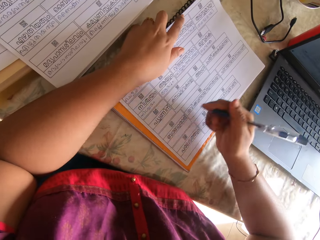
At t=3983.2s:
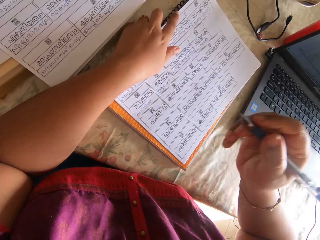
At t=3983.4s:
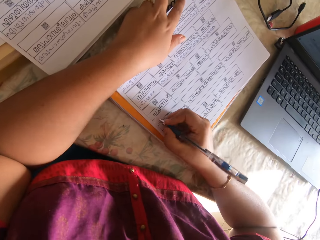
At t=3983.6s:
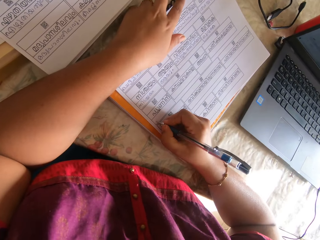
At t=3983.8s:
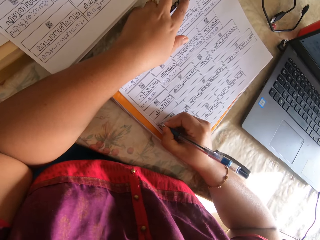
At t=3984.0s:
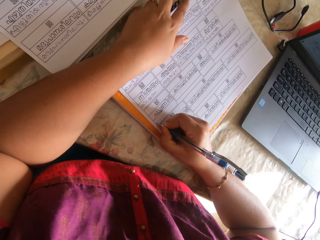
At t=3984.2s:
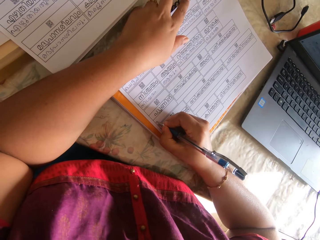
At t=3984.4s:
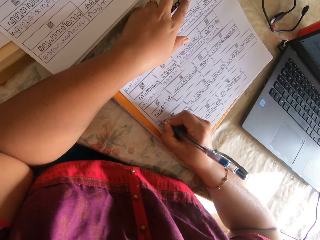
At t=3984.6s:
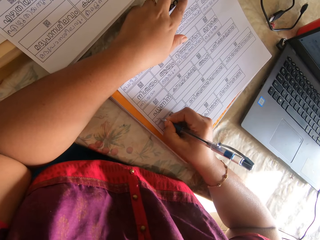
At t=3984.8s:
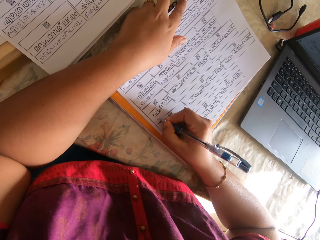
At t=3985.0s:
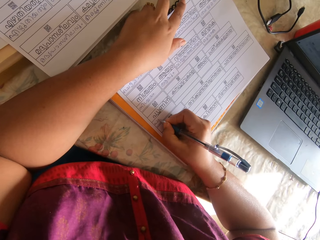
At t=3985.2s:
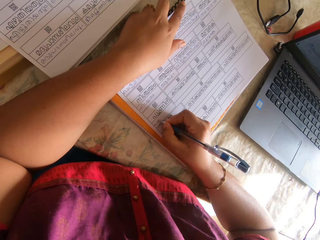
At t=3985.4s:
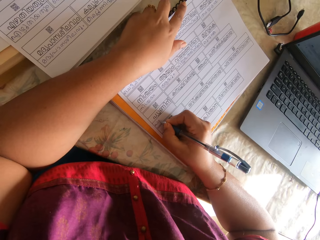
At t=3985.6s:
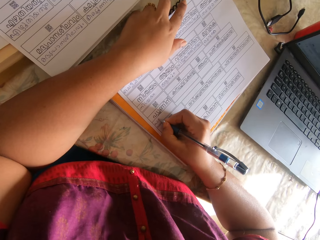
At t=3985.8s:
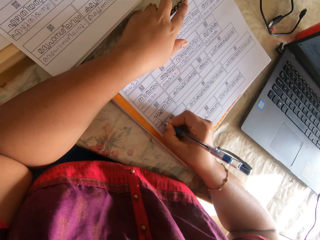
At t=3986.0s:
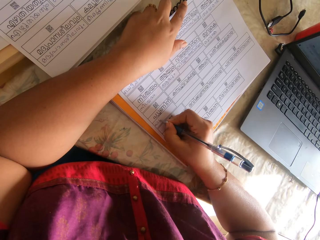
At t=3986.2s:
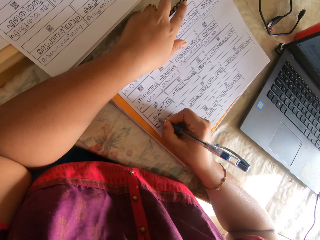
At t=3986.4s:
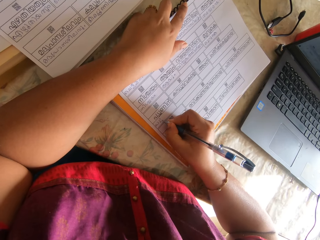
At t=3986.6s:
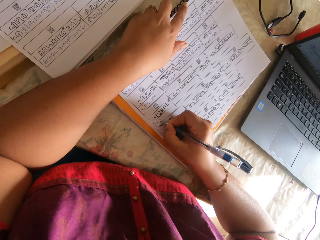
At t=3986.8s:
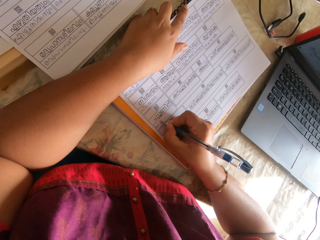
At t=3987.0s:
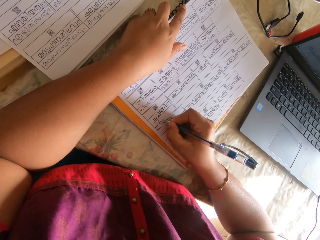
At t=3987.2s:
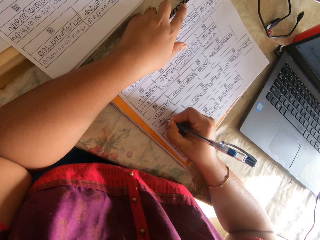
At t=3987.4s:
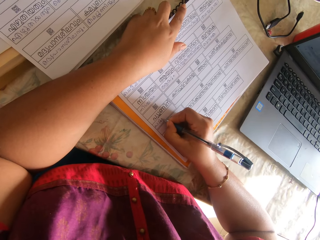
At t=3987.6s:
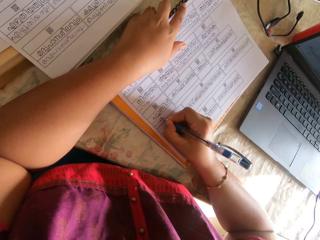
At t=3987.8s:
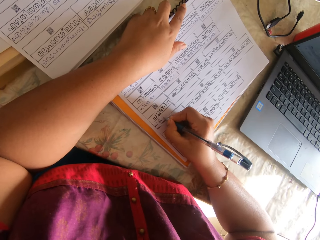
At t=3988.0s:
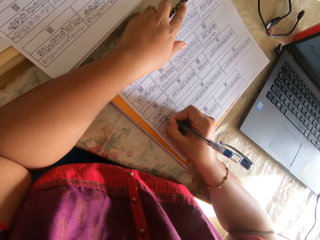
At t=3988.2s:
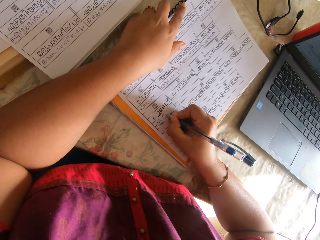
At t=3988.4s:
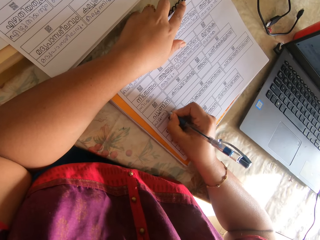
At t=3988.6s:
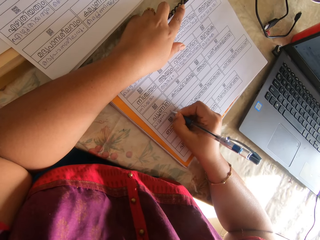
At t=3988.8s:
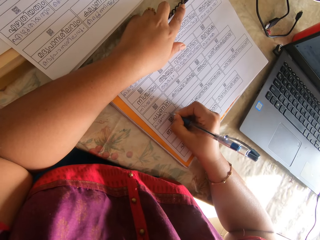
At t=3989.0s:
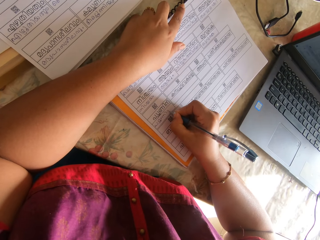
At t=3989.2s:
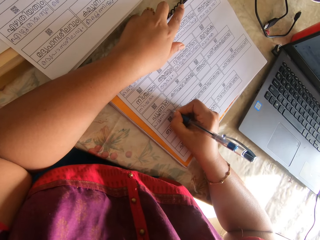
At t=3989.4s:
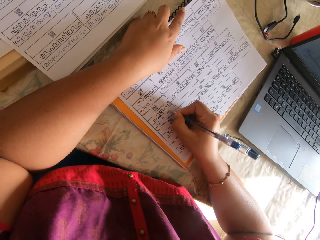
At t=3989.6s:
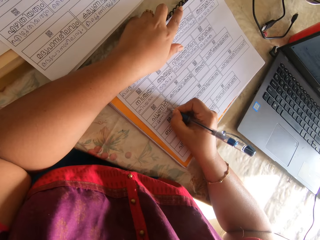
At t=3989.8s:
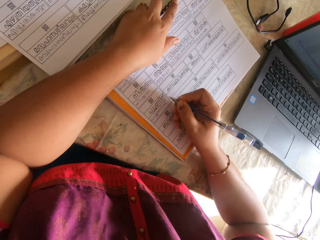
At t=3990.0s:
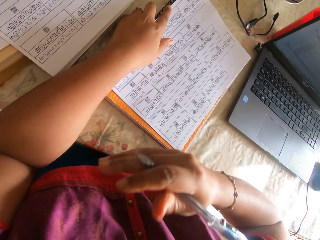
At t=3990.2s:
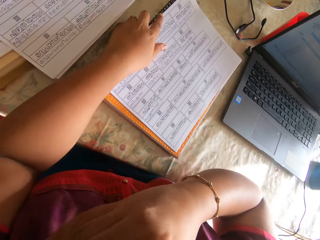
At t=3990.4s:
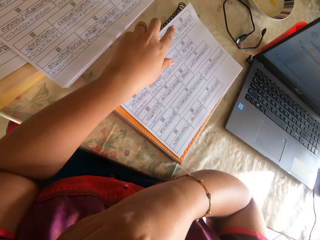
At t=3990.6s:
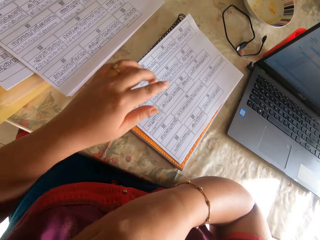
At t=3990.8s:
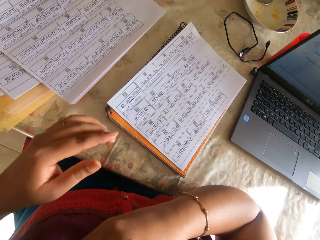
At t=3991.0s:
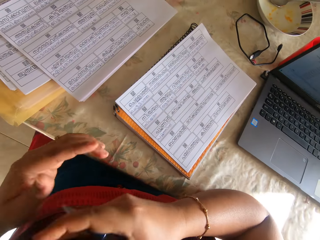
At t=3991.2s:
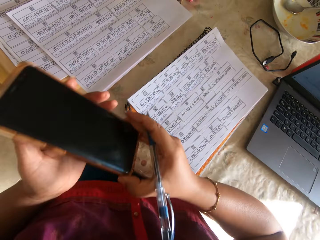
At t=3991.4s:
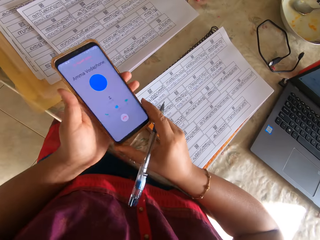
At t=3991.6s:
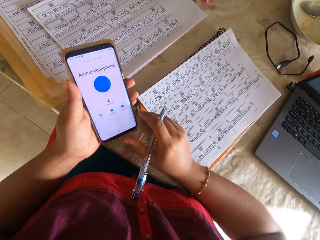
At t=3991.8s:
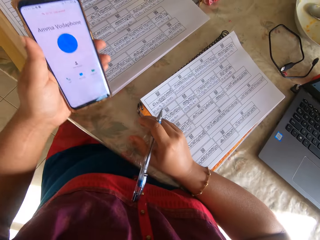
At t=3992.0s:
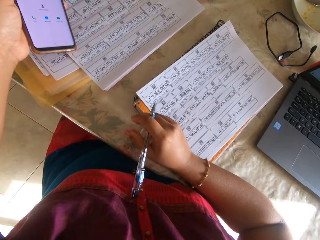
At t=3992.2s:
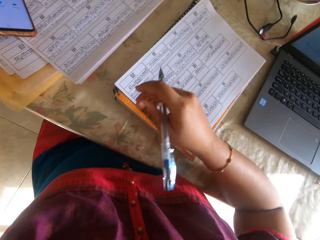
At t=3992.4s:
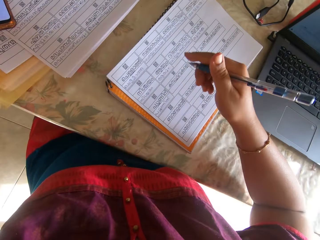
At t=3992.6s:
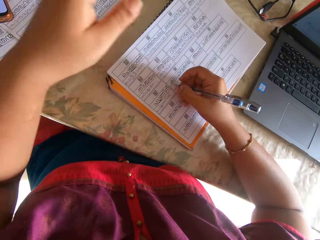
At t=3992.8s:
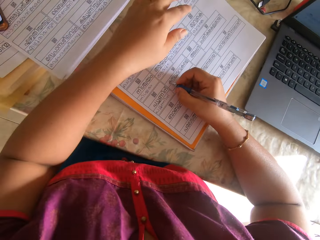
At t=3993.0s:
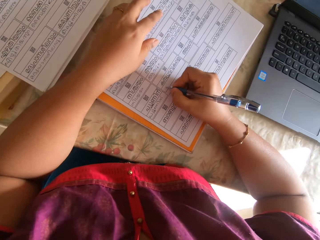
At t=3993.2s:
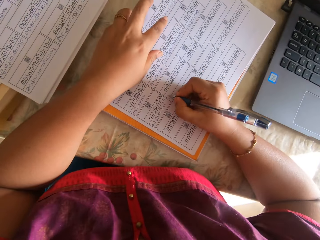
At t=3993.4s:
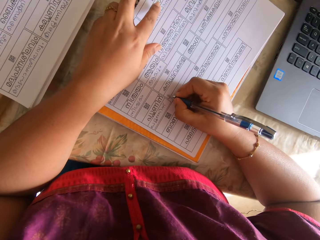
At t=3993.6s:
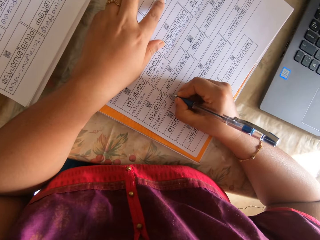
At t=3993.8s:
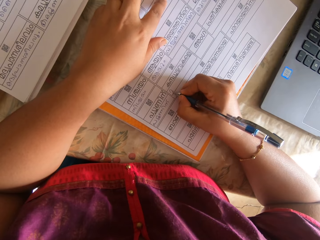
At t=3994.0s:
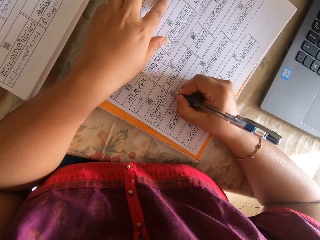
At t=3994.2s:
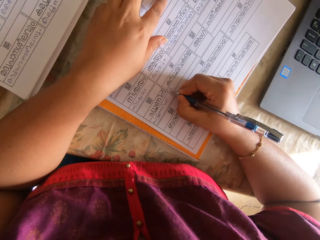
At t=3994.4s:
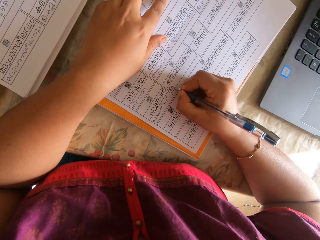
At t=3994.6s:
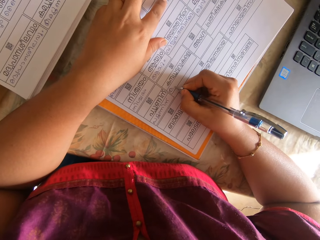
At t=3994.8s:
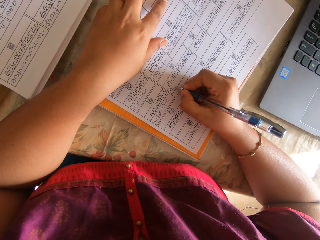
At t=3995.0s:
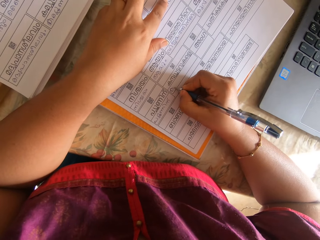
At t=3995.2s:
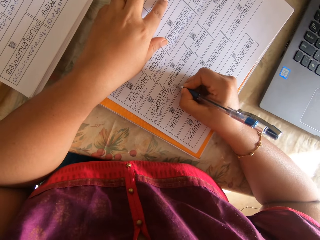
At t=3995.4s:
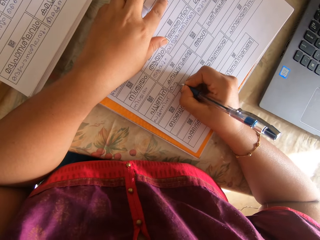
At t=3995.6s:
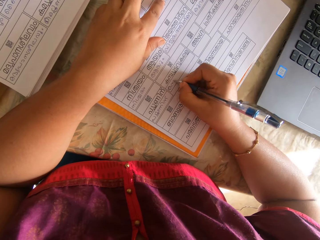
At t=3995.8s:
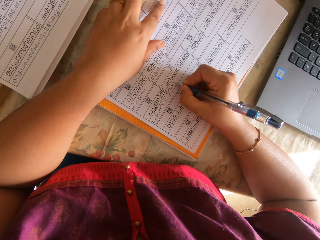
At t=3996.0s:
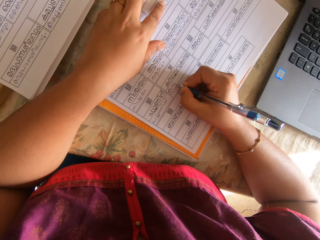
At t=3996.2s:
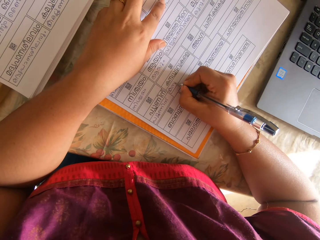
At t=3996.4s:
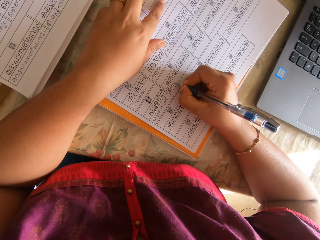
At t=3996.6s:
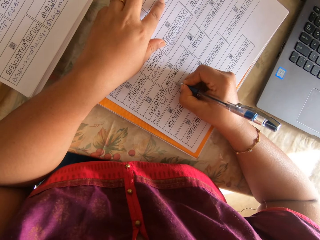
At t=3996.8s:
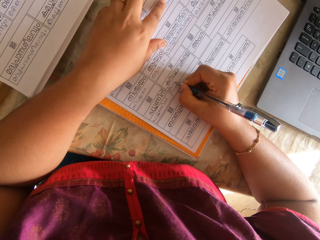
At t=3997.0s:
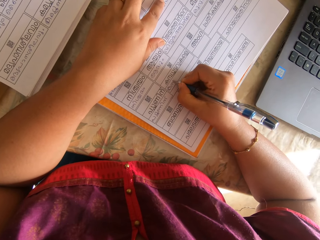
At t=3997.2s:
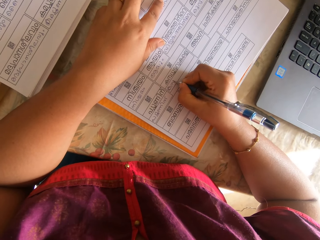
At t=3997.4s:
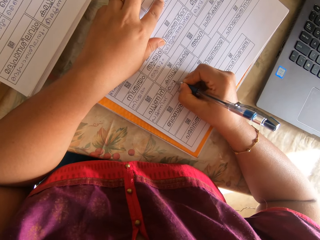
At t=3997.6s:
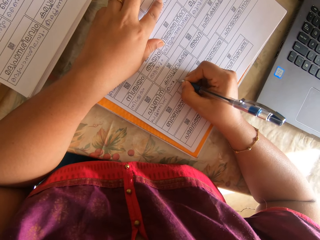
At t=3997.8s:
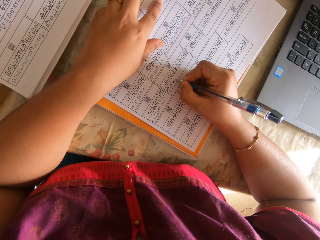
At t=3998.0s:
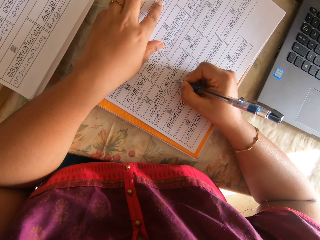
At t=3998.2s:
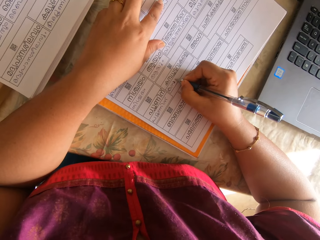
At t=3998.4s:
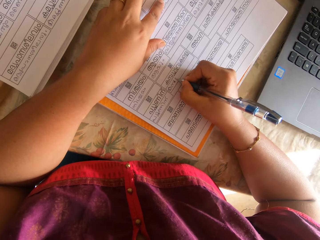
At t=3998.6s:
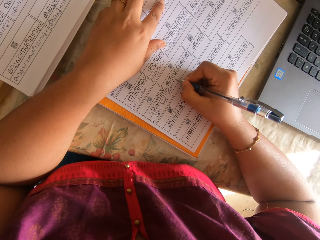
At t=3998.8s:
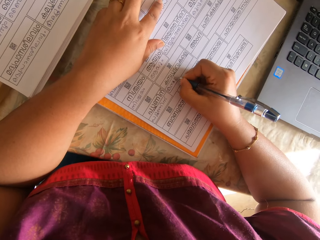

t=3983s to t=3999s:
The camera wearer writes on the paper with the pen in her right hand. She removes the phone from her left ear with her right hand. She holds the phone with her left hand and drops the phone on the table with her left hand. She places her left hand on the paper and writes on the paper with the pen in her right hand.

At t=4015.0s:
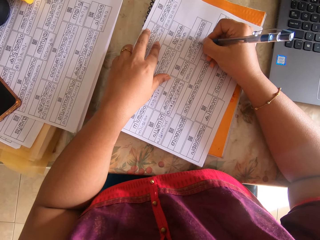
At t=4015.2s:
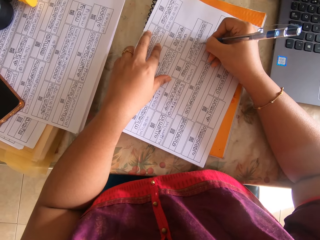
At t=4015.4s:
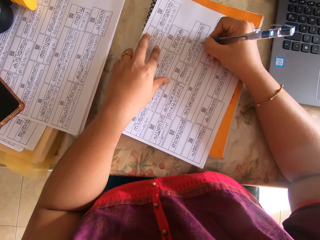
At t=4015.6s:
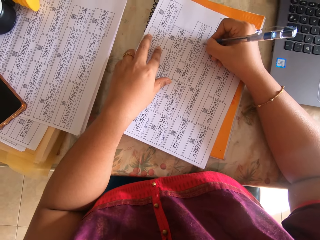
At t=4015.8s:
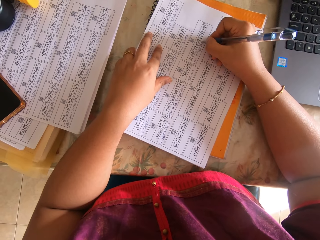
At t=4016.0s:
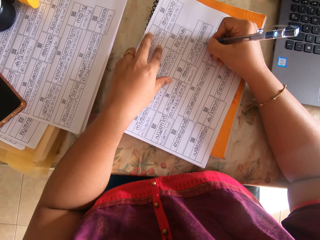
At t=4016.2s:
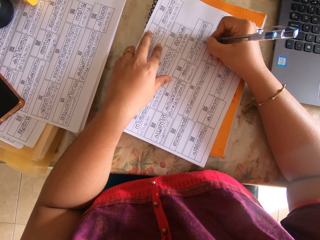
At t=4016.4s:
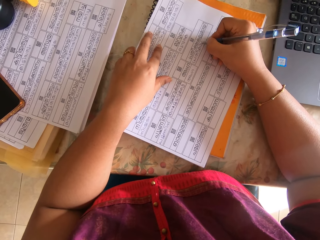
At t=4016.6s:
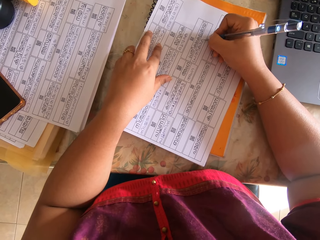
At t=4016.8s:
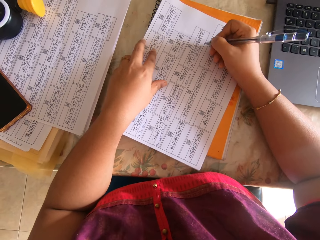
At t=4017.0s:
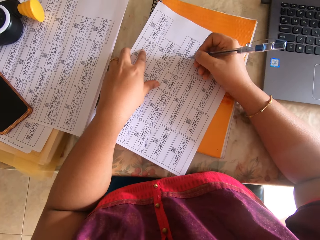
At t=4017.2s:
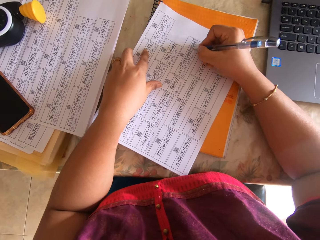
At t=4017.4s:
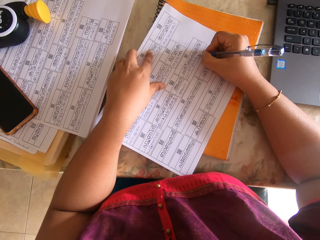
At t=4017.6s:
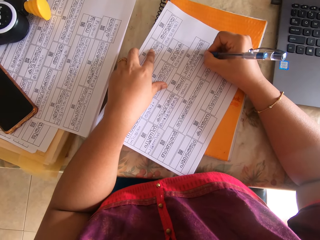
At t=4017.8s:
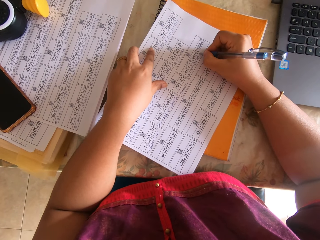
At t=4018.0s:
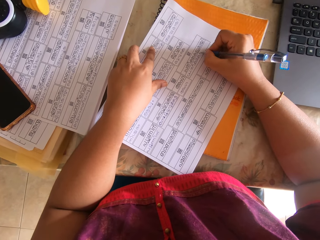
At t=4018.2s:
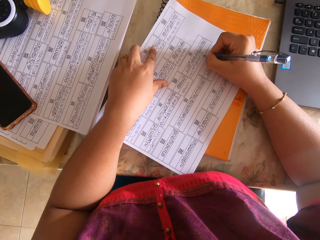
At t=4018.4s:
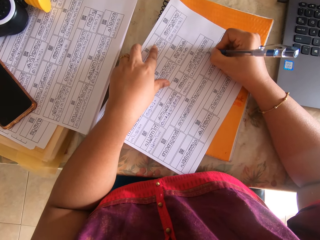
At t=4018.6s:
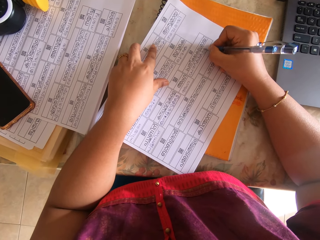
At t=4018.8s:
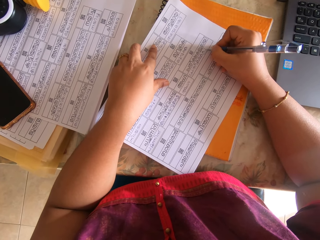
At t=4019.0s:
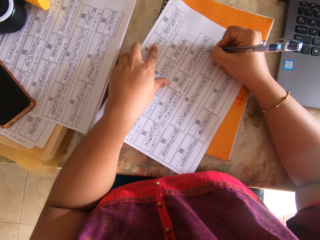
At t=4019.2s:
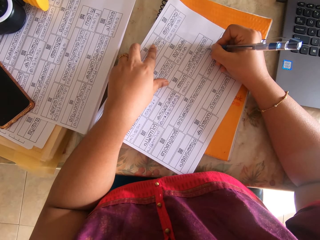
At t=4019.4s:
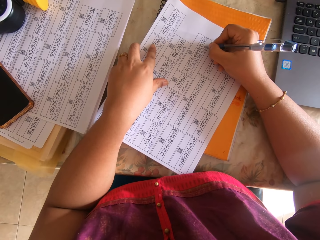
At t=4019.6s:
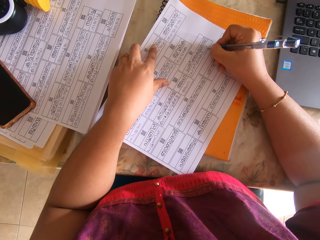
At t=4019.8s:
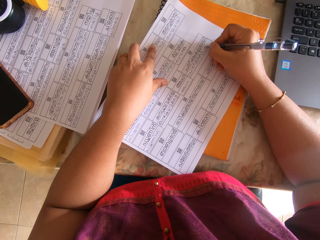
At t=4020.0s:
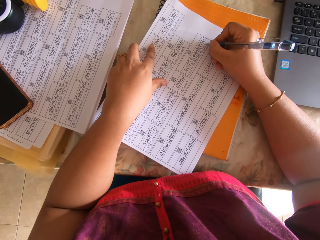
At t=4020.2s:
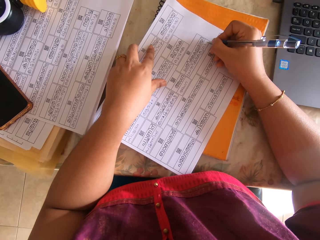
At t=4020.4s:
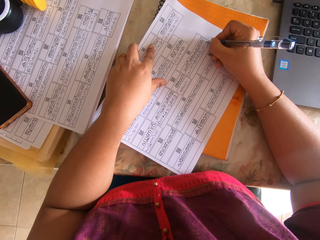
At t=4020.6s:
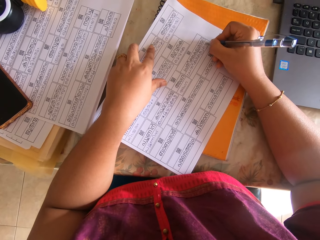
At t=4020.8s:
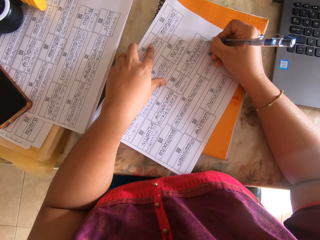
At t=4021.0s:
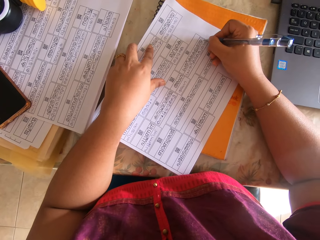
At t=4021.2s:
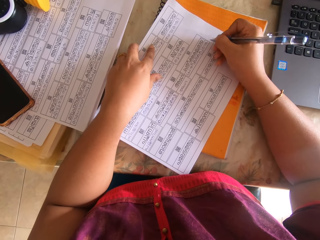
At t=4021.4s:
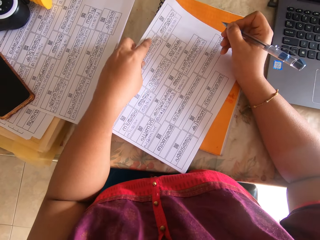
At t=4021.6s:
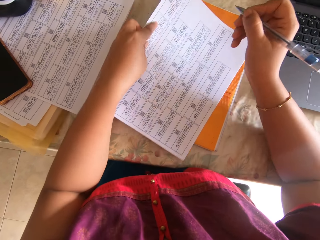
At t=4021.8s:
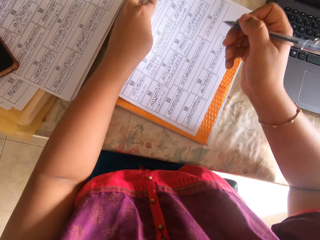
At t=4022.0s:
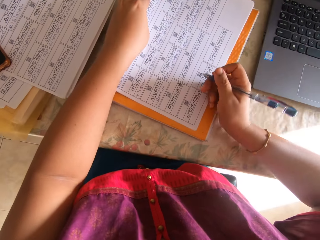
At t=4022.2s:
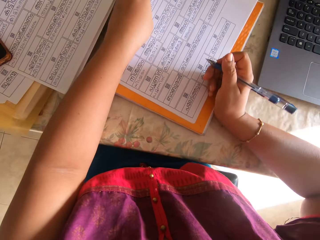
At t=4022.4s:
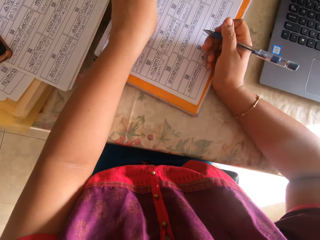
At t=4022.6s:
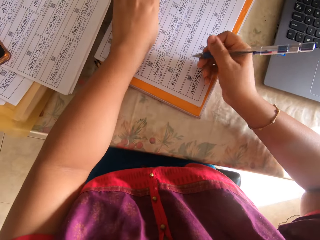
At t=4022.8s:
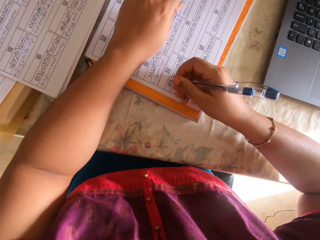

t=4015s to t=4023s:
The camera wearer adjusts the paper. She writes on the paper with a pen. She adjusts the paper with her left hand. She adjusts the book on the table with her right hand.
